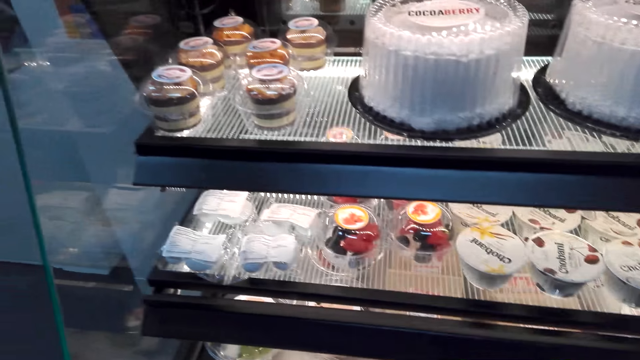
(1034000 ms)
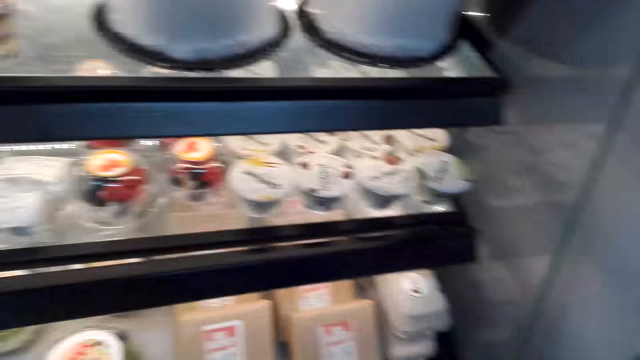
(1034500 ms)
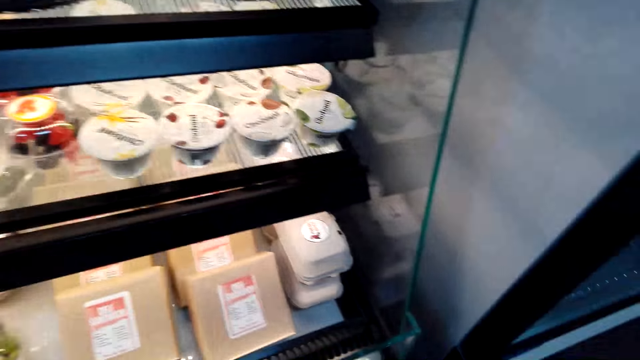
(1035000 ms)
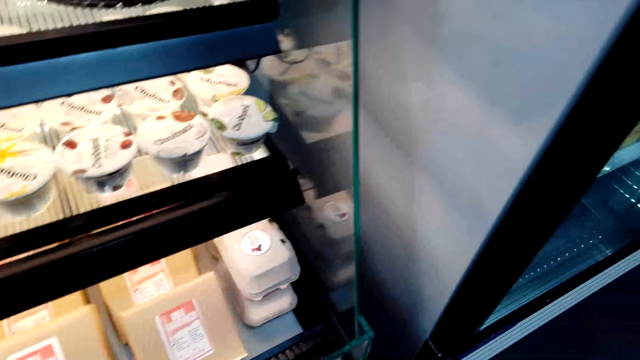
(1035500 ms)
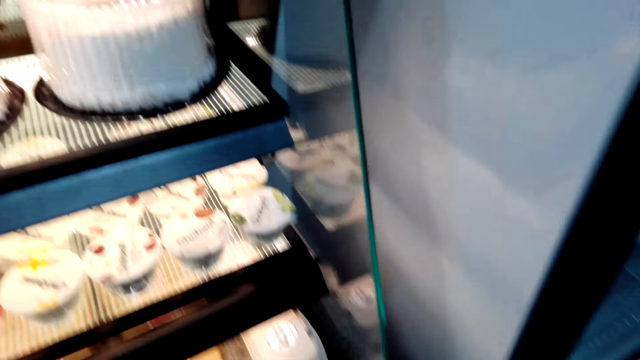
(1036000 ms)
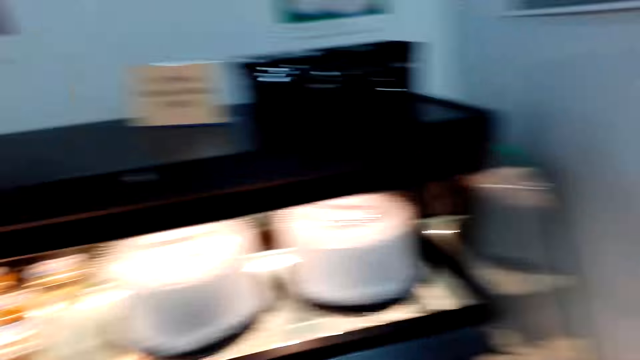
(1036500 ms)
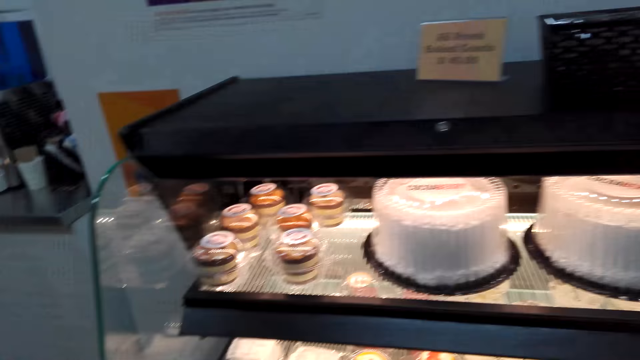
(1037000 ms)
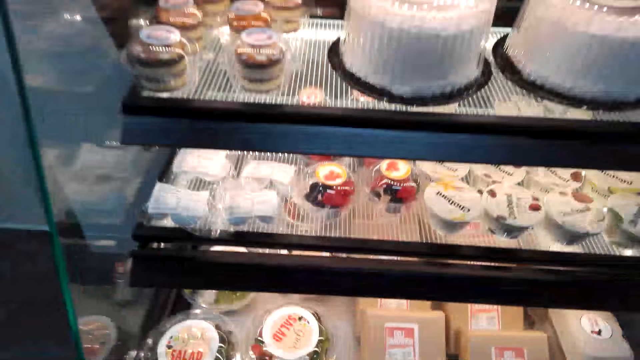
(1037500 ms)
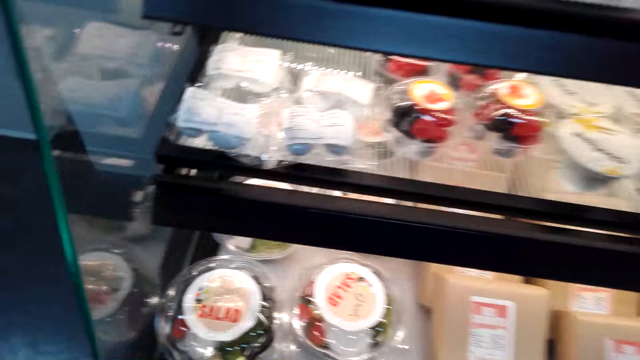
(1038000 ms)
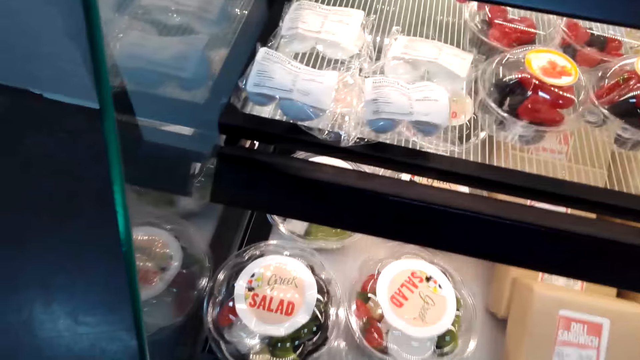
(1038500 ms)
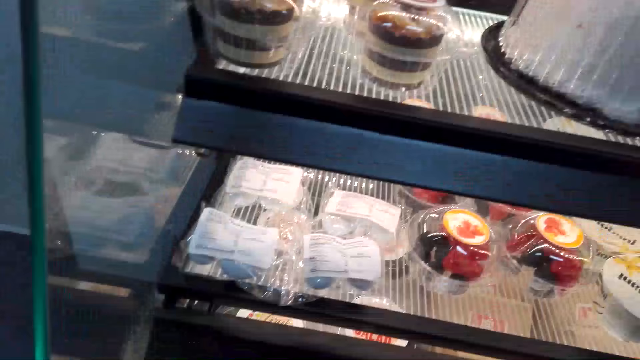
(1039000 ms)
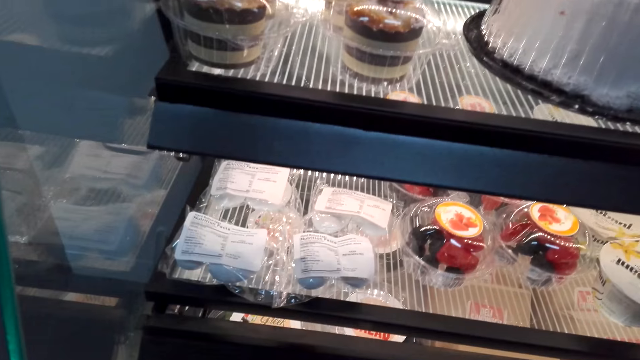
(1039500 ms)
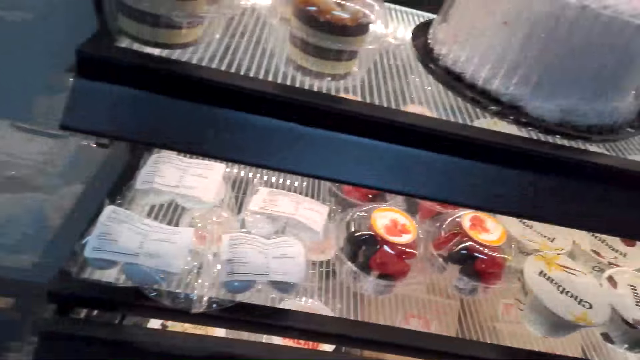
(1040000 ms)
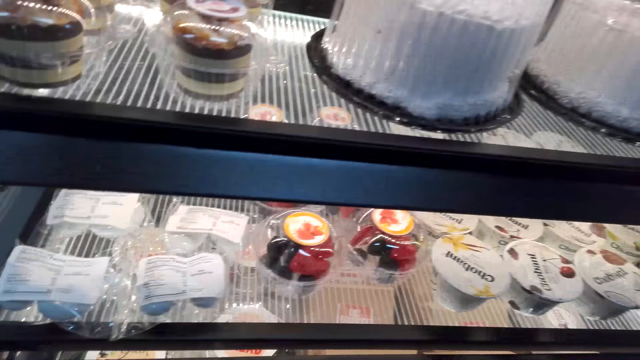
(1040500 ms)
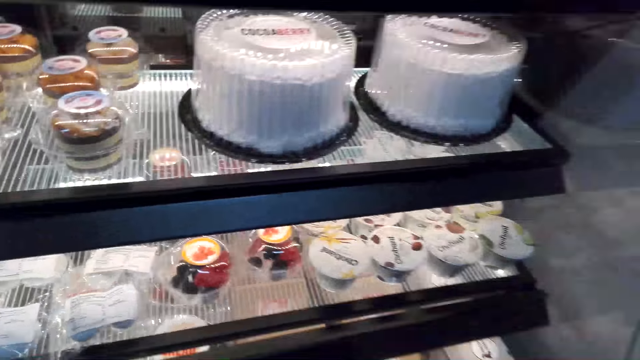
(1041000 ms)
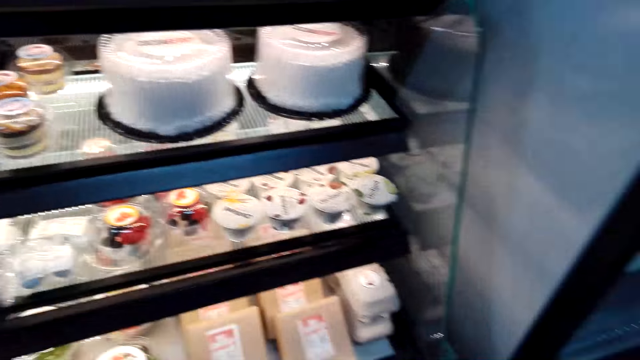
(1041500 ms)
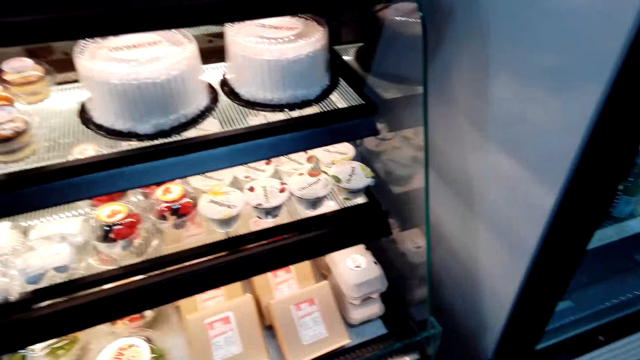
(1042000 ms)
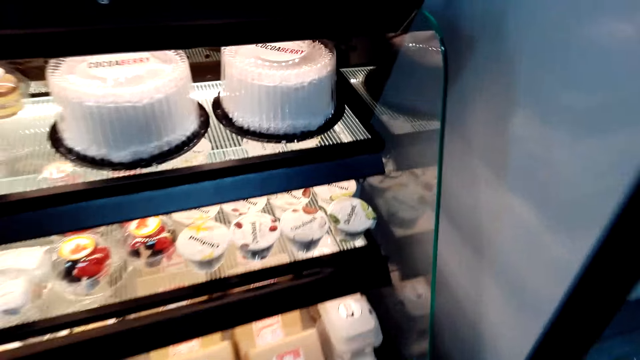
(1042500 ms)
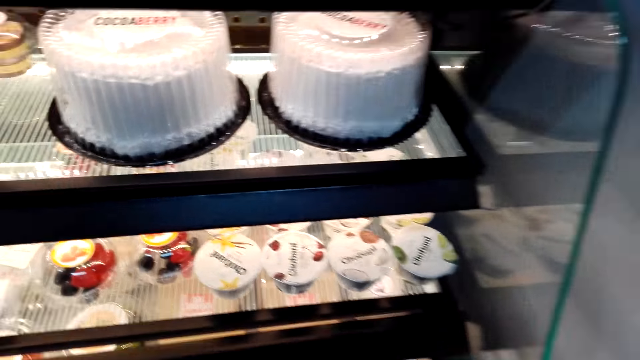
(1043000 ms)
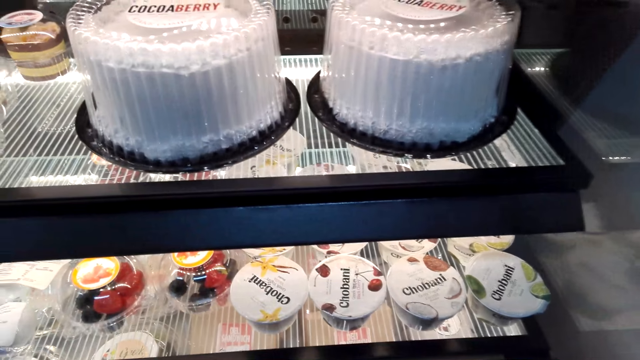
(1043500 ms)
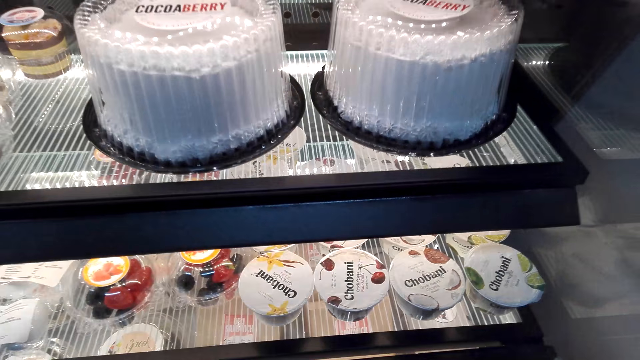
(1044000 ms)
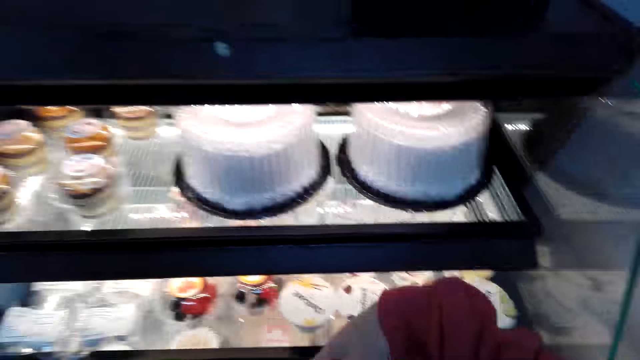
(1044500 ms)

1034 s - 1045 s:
The camera wearer picks up a sandwich.

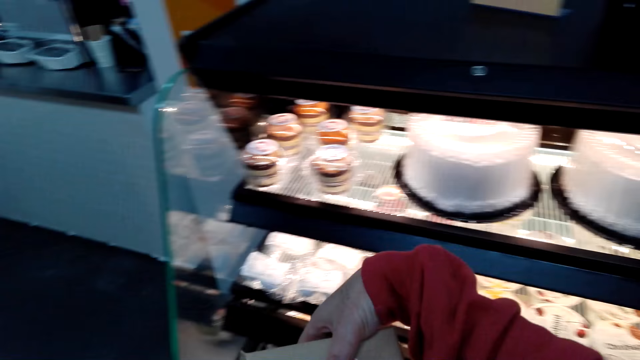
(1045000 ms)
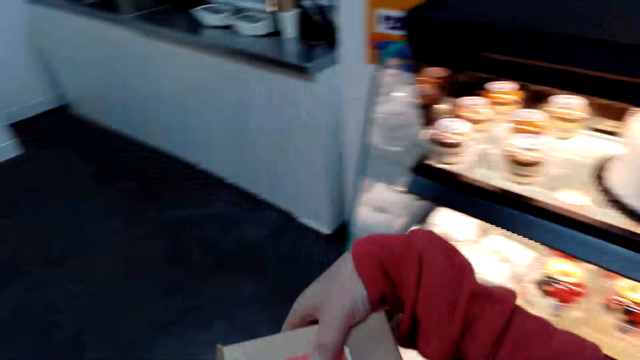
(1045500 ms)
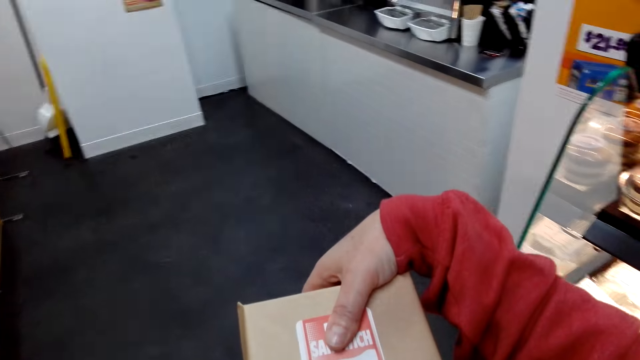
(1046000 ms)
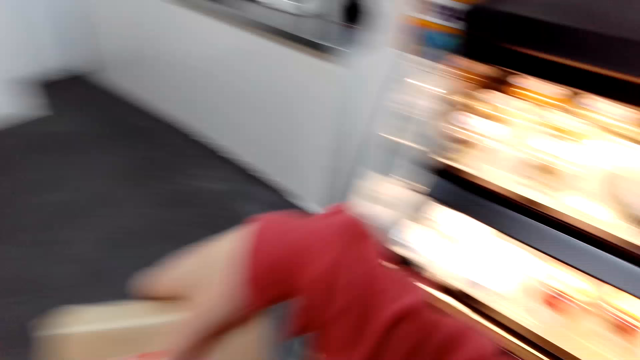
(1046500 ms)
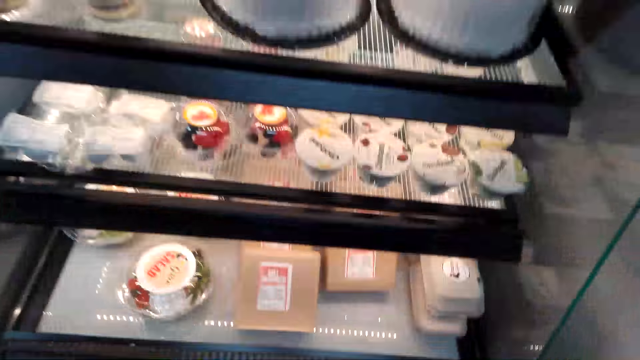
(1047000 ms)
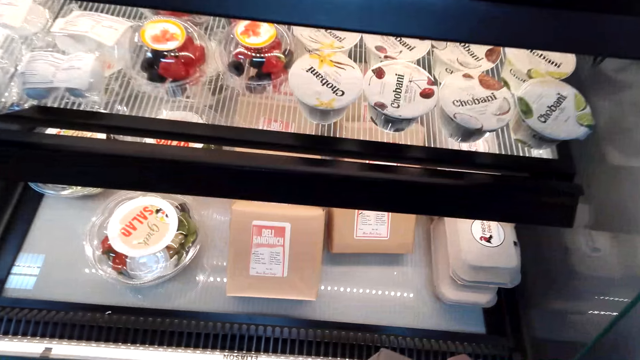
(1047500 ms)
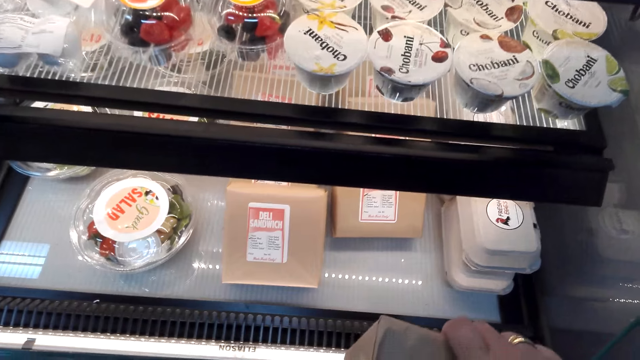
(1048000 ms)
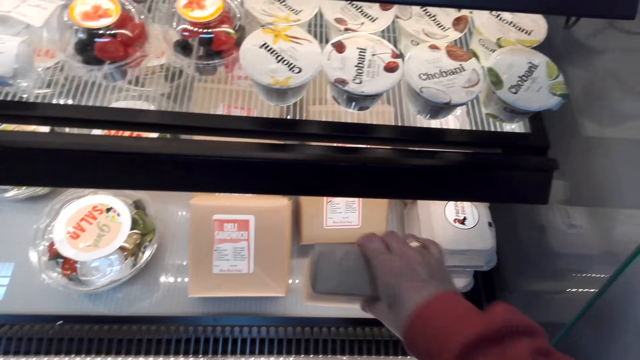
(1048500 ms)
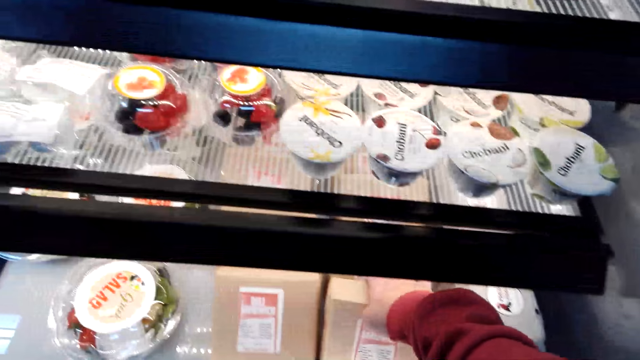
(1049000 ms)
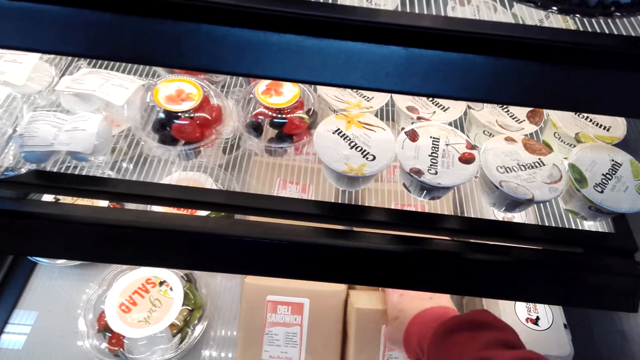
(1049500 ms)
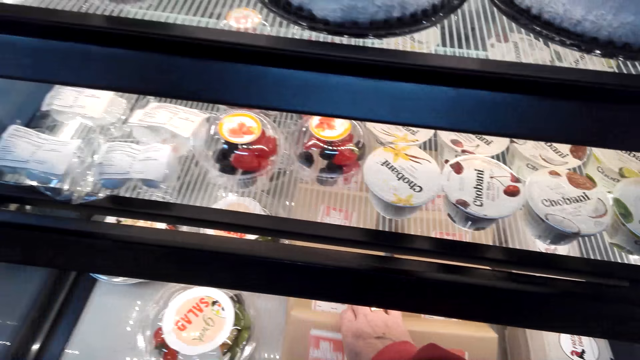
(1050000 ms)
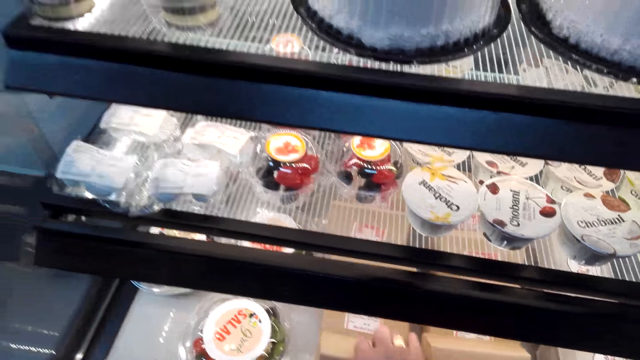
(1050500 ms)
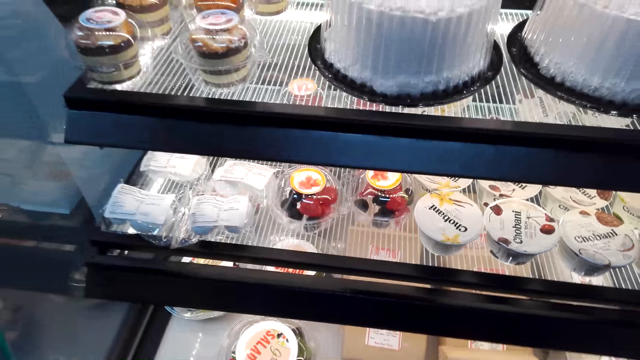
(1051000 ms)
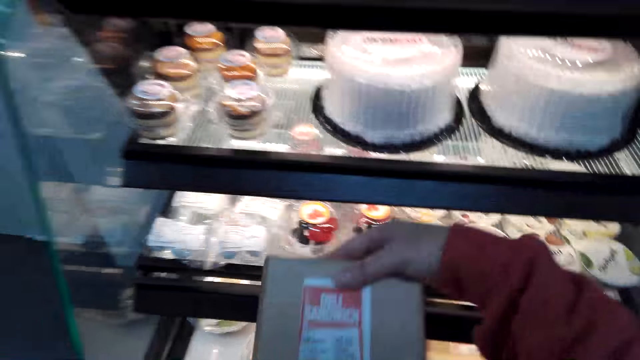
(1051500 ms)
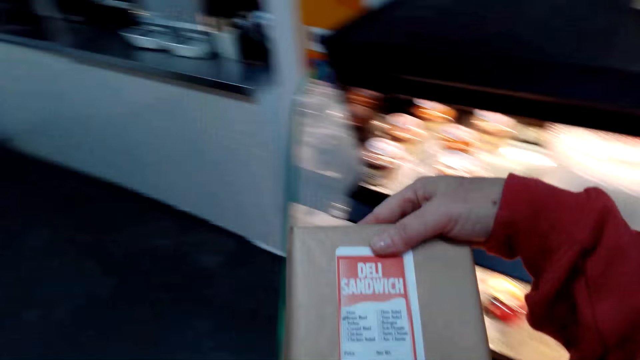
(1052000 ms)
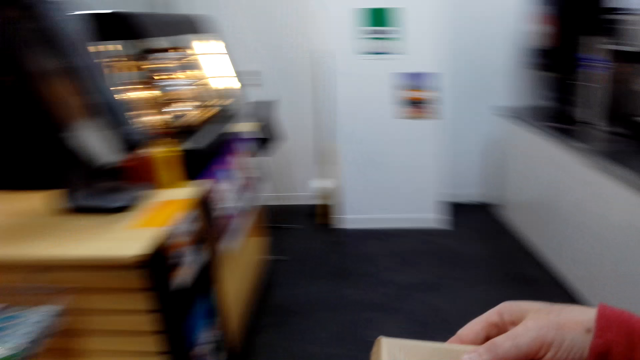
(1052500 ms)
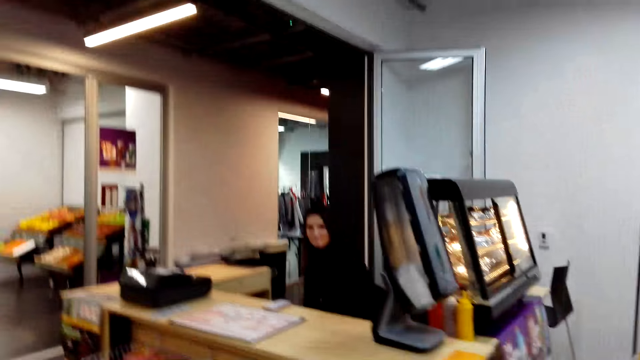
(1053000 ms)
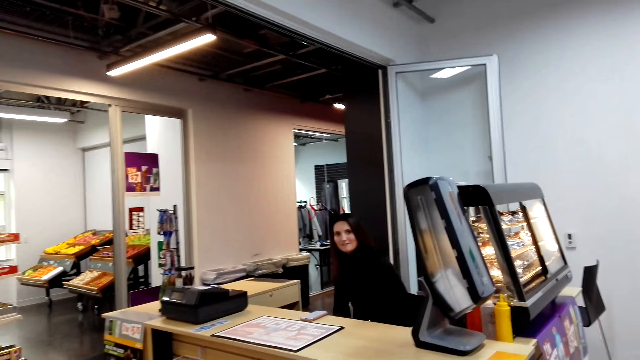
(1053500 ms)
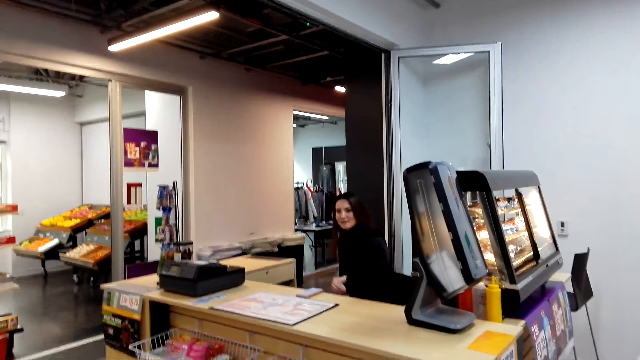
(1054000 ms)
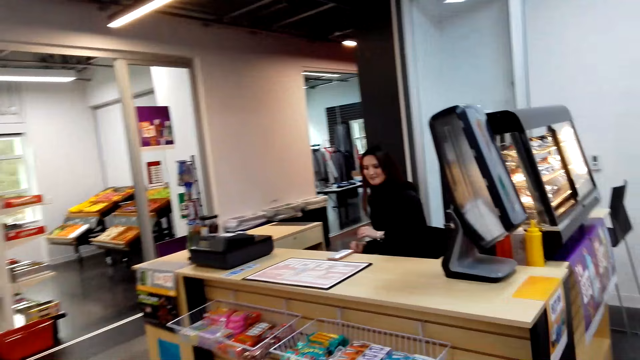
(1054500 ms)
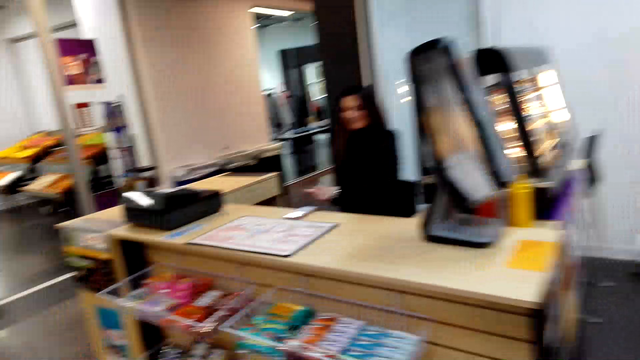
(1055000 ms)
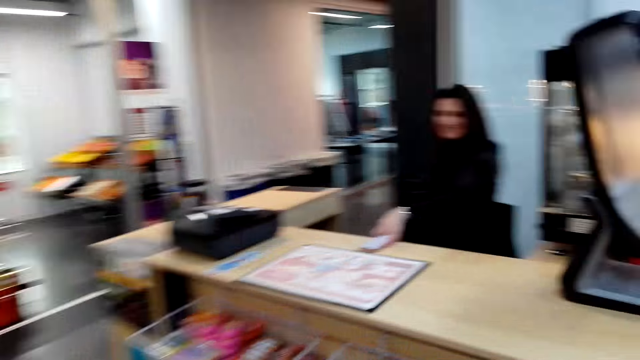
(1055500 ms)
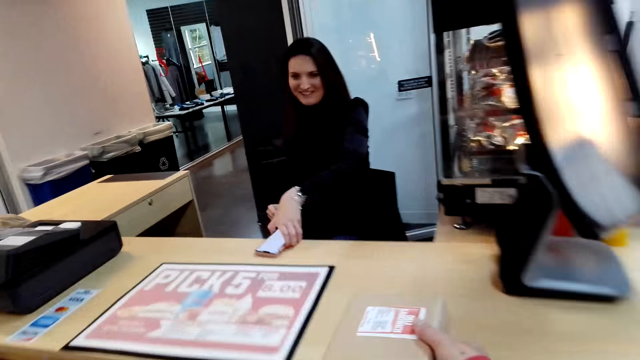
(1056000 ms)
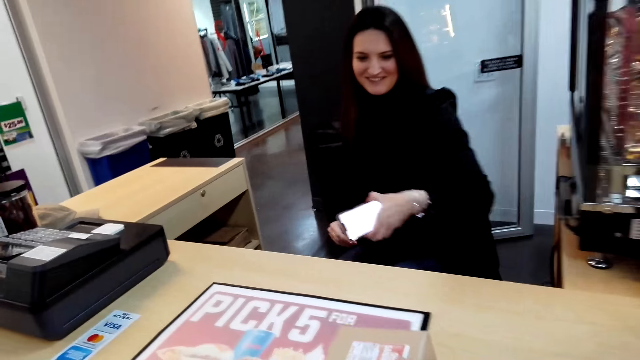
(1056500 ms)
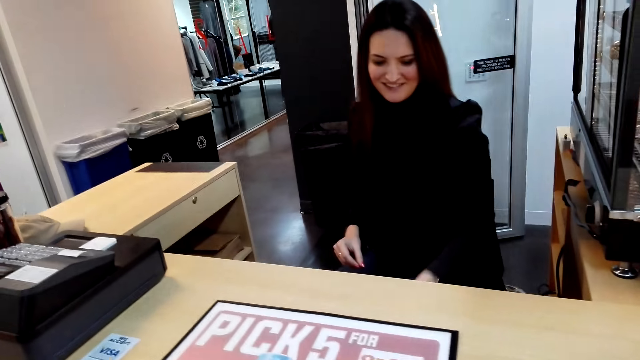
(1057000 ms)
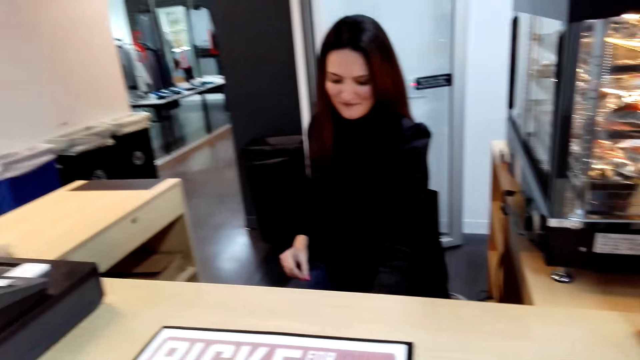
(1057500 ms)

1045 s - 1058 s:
The camera wearer stares at the sandwich. They walk around. They look at the cakes. They put the sandwich in the fridge. They pick up the sandwich. They stare at the sandwich. They walk in the supermarket. A cashier talks to the camera wearer. The camera wearer looks at the cashier. The cashier picks up the phone. The camera wearer places the sandwich on the counter. The cashier puts the phone in the shelf. The camera wearer walks around.
